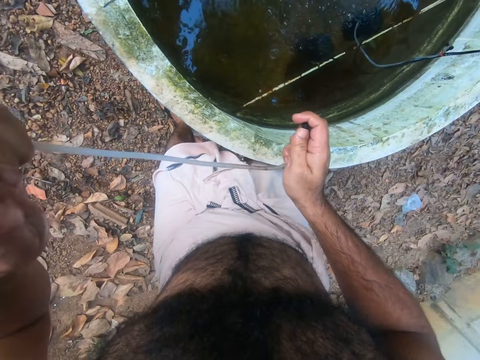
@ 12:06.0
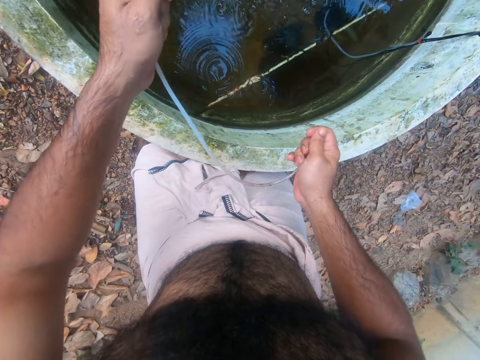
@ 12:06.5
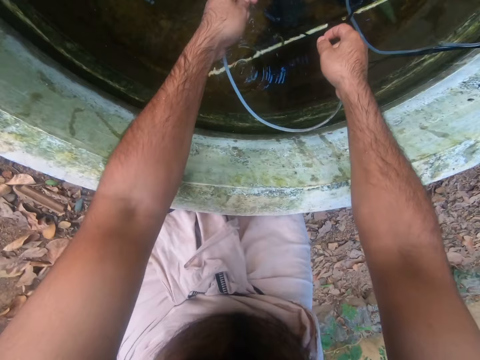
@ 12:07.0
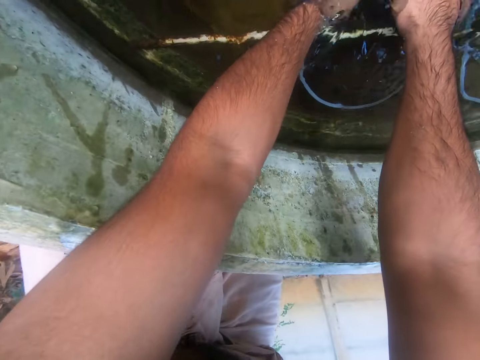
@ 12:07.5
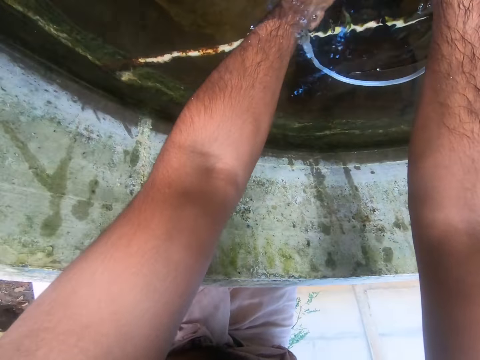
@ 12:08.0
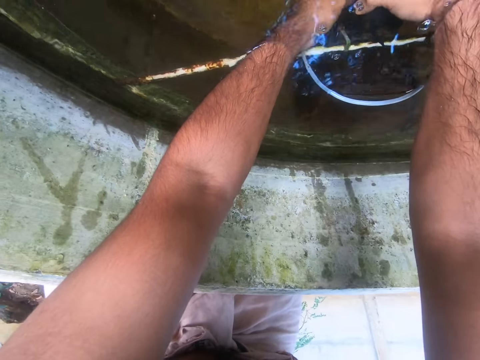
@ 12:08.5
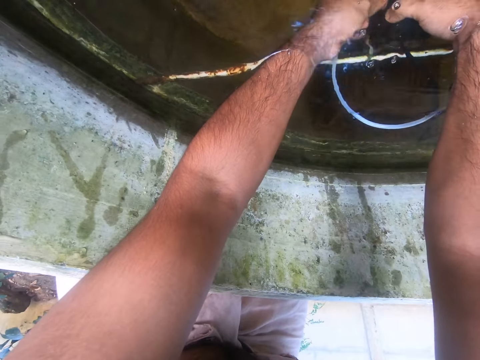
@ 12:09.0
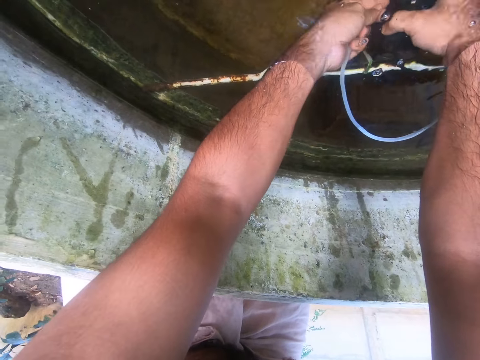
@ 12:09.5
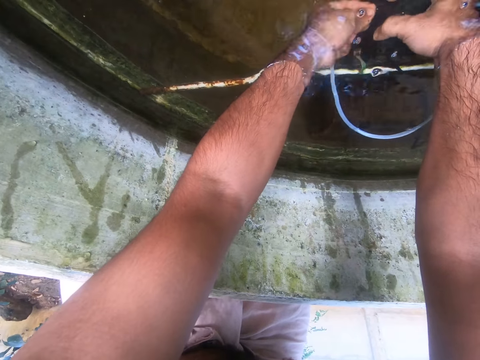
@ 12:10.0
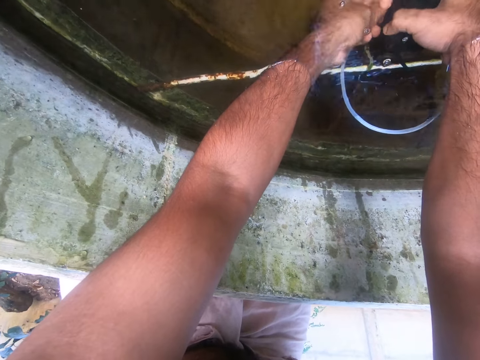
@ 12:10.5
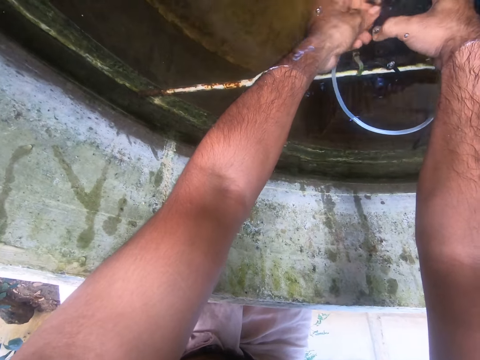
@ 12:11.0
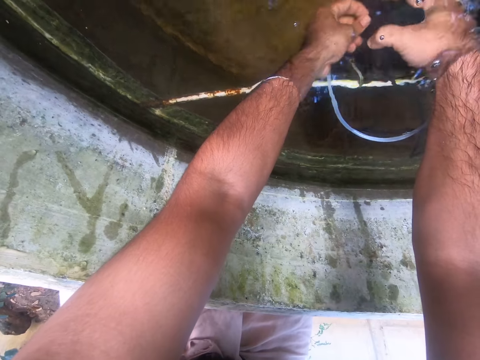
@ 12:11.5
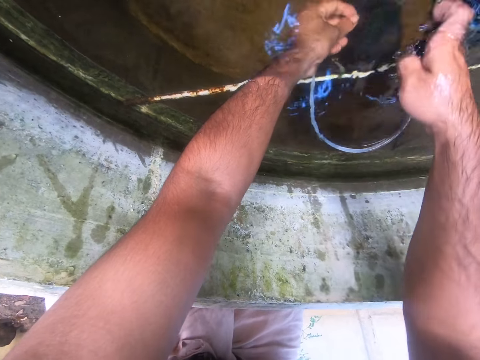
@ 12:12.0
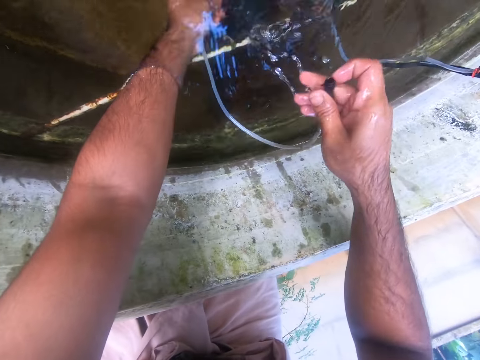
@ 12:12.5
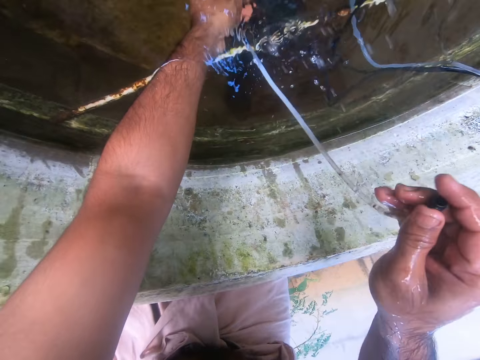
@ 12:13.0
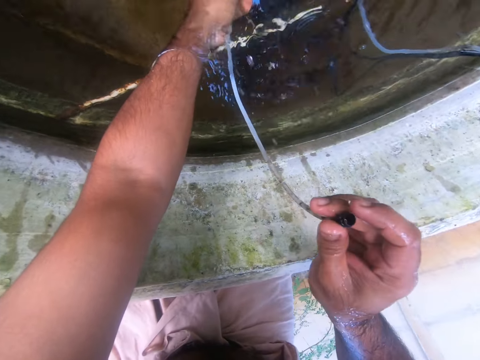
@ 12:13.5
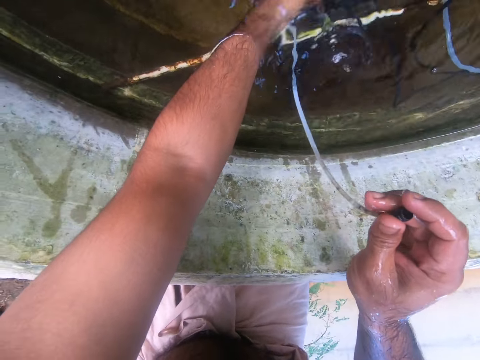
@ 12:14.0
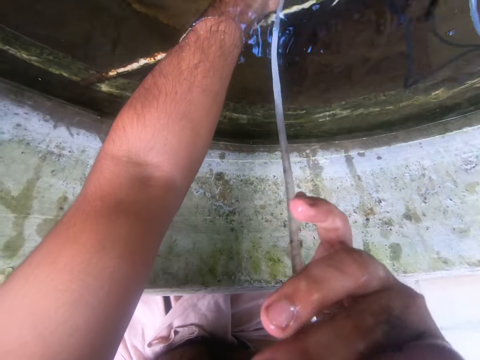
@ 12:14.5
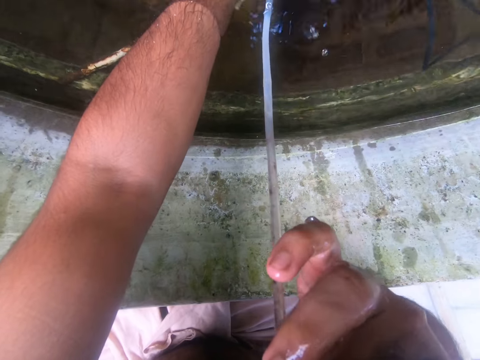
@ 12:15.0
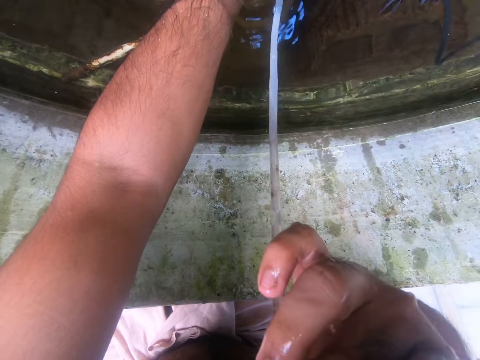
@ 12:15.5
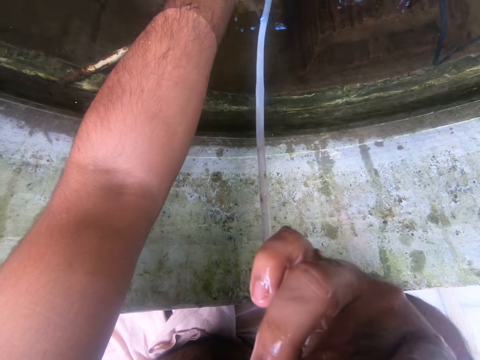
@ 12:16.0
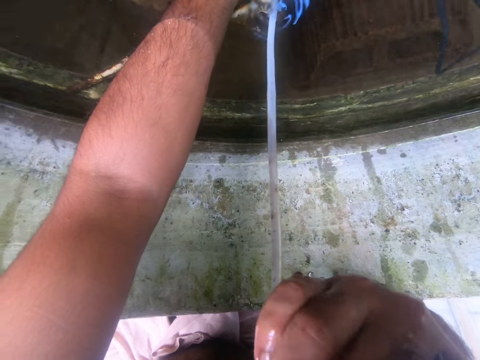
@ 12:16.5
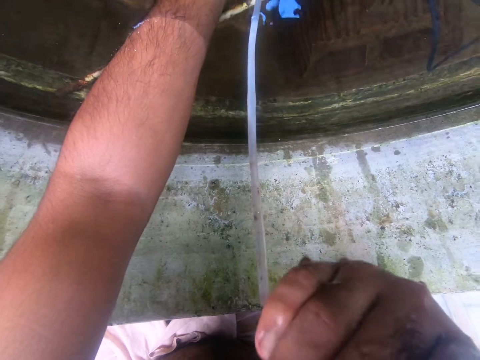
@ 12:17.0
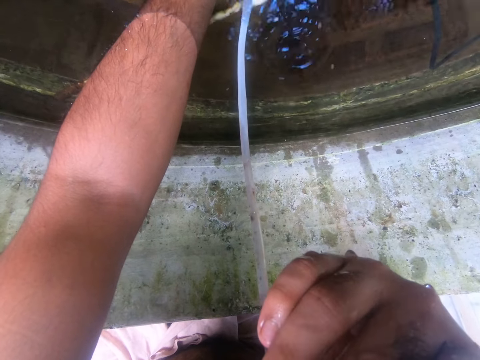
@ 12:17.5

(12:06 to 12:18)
The camera wearer moves a hand down. They move hands in the water. They connect the nozzle to the pipe. They remove a hand from the water. They hold the pipe. They blow air into the pipe.

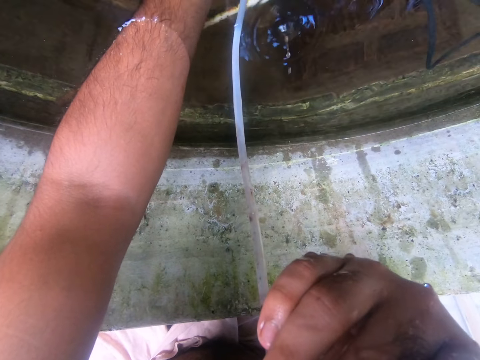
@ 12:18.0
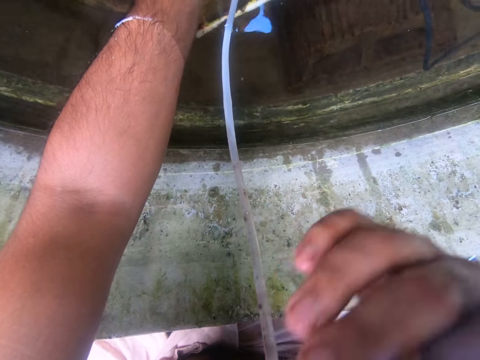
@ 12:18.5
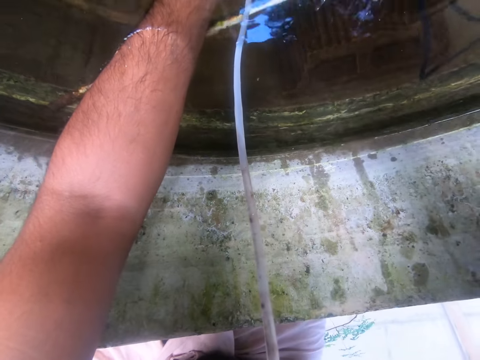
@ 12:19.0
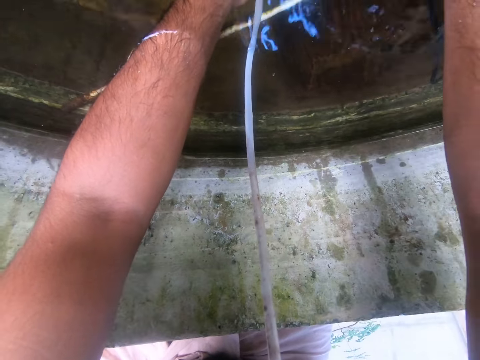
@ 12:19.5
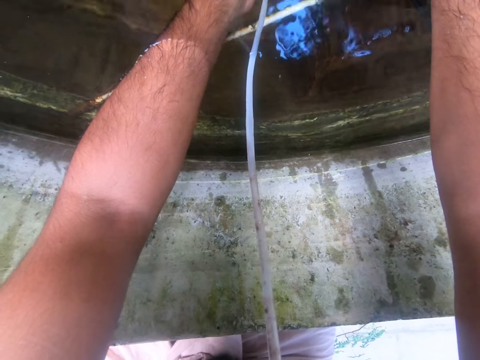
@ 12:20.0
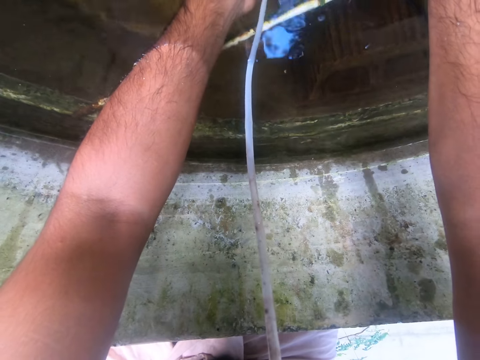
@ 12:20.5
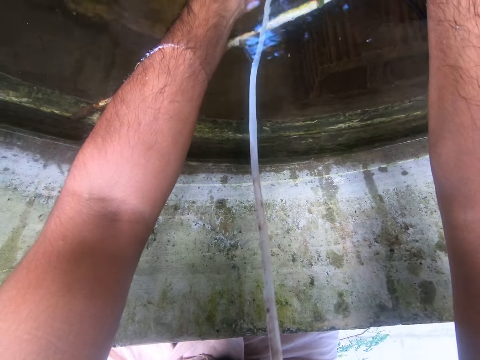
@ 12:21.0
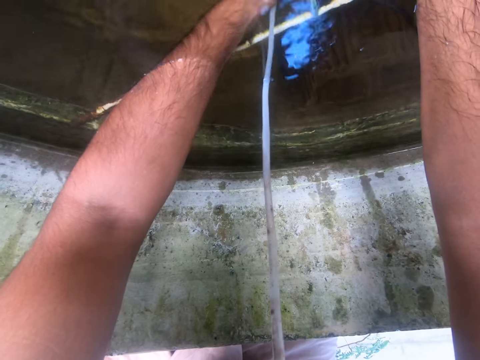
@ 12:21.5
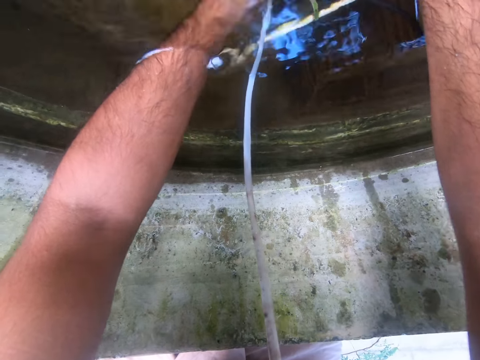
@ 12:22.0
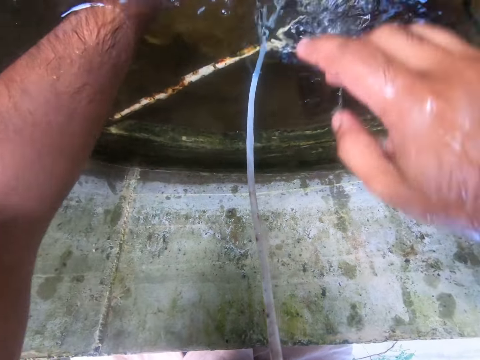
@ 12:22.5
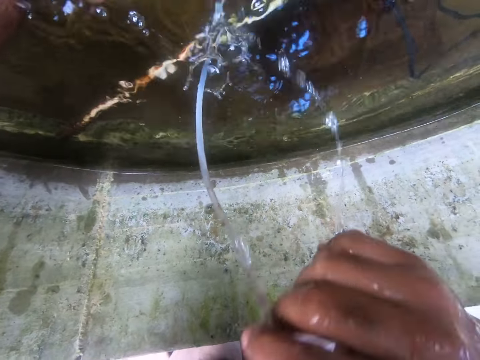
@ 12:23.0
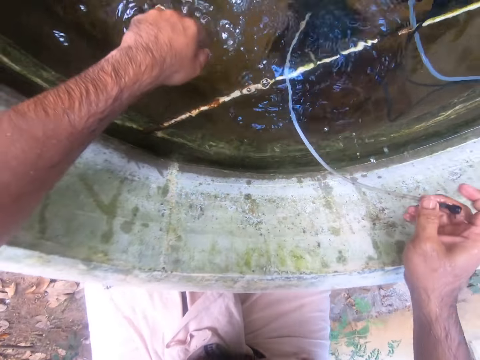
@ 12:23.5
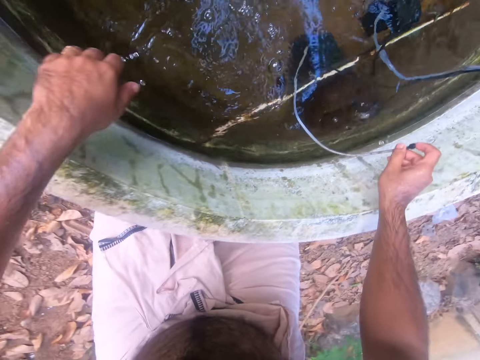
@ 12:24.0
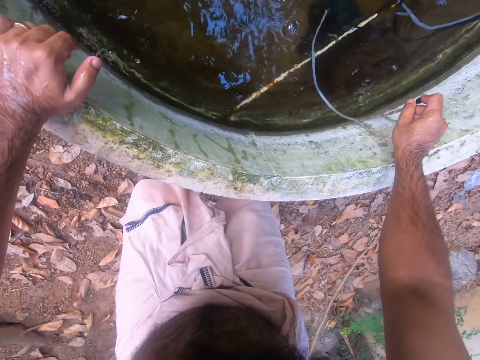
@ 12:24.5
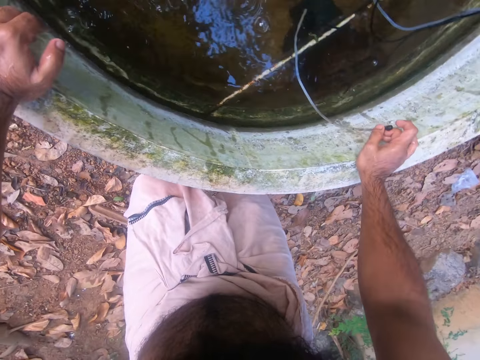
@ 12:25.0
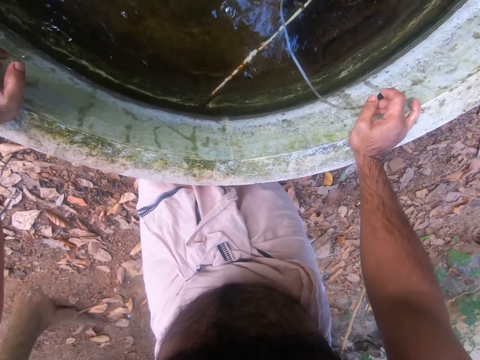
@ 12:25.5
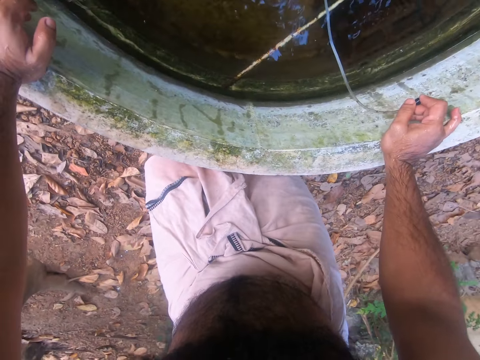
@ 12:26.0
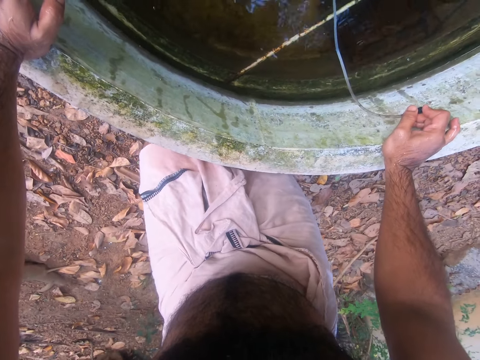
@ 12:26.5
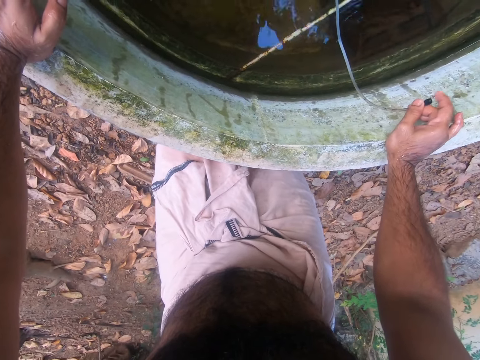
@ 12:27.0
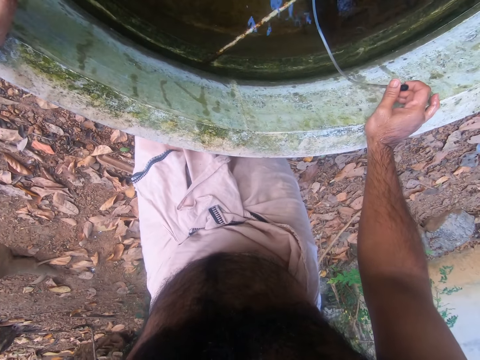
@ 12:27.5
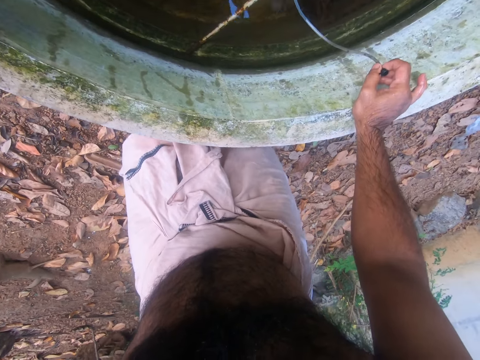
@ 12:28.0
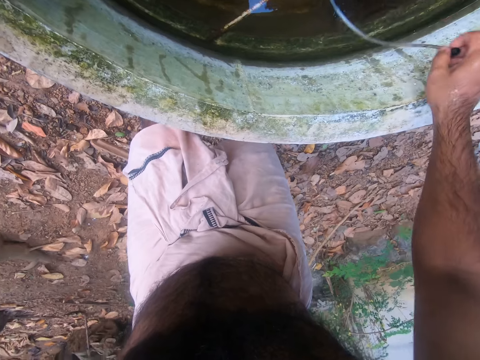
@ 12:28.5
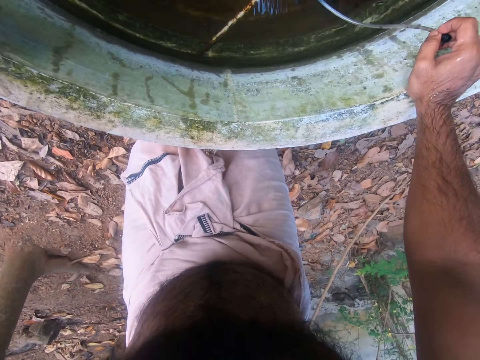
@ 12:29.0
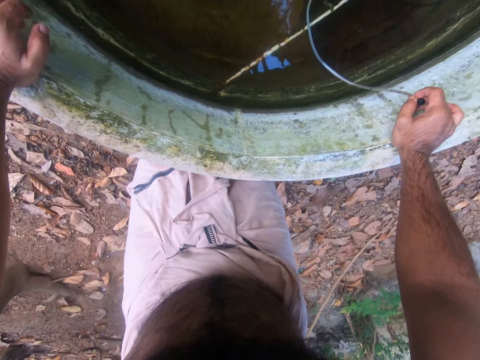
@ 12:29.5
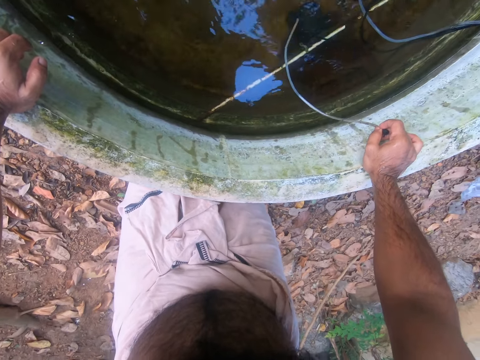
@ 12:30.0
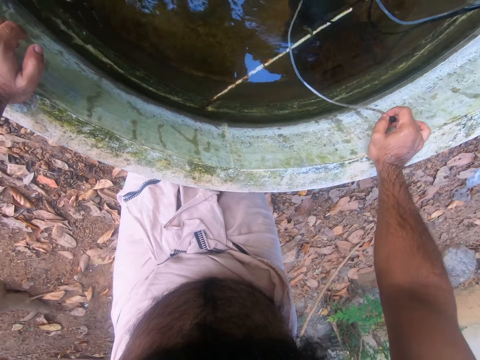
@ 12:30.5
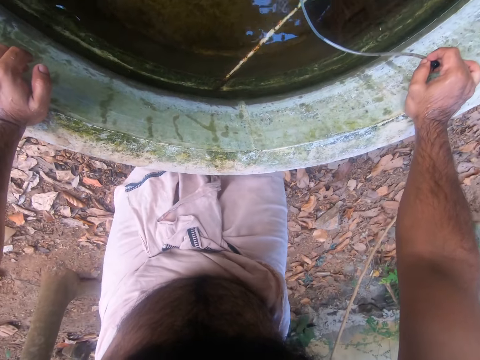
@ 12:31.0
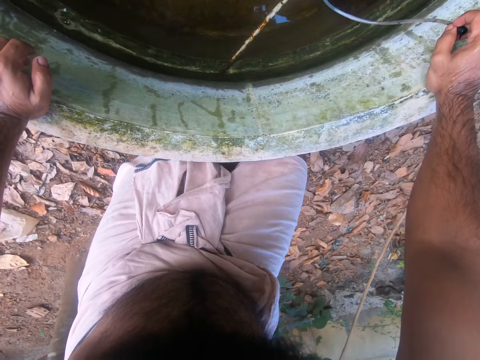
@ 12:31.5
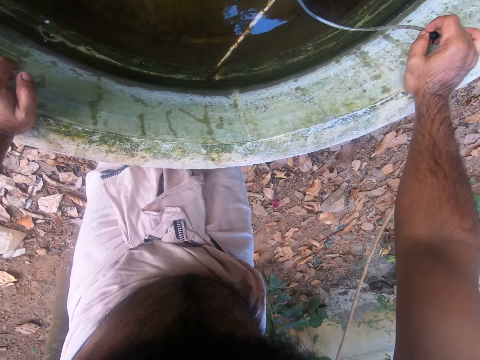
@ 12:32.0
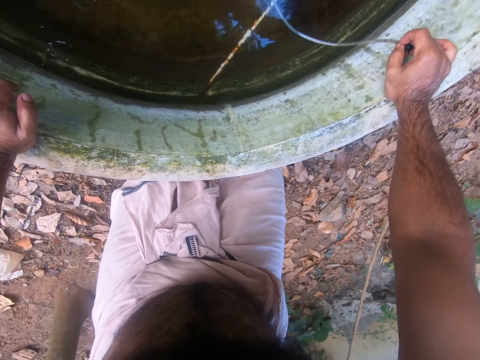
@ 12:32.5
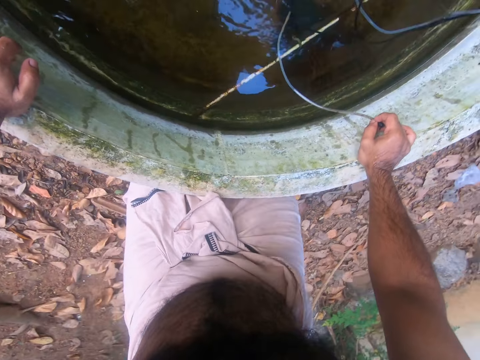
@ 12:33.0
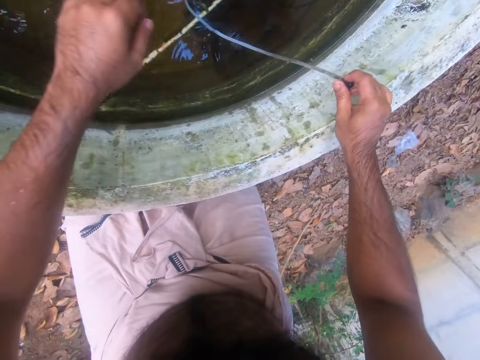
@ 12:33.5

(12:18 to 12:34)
The camera wearer moves a hand in water. They remove a hand from the water. They hold a stone tank. They move a leg. They shake a pipe. They move a leg.
